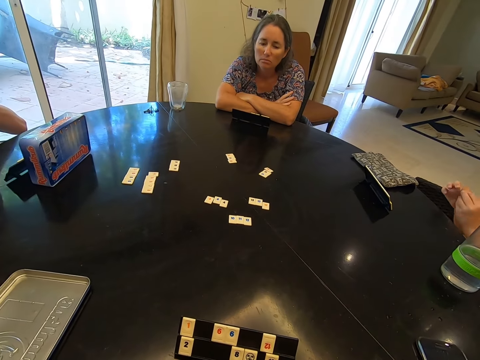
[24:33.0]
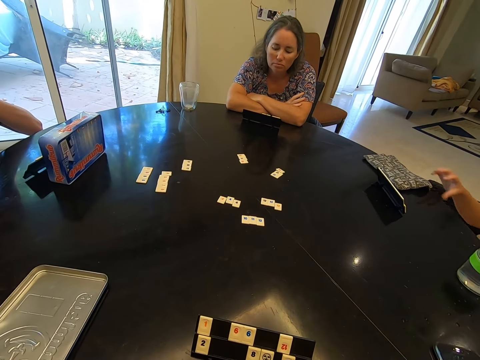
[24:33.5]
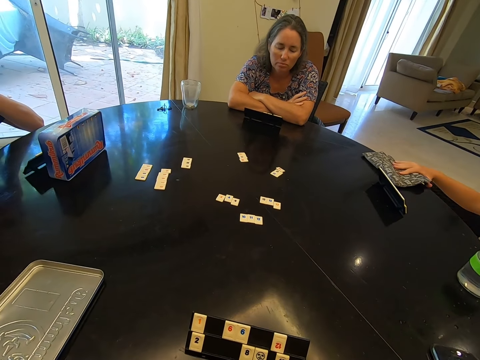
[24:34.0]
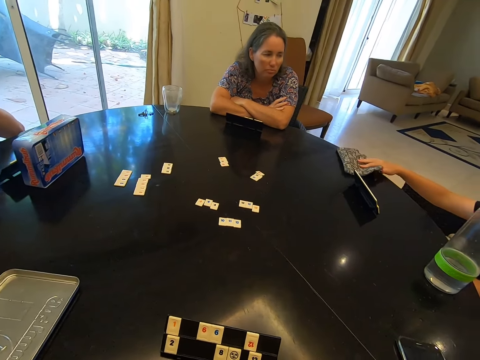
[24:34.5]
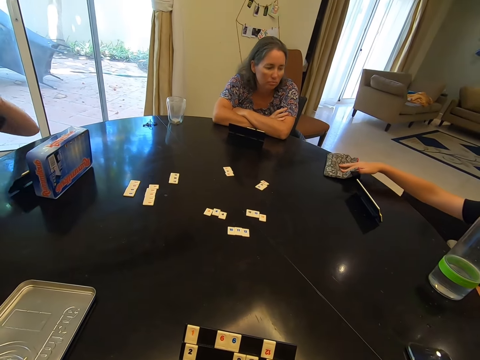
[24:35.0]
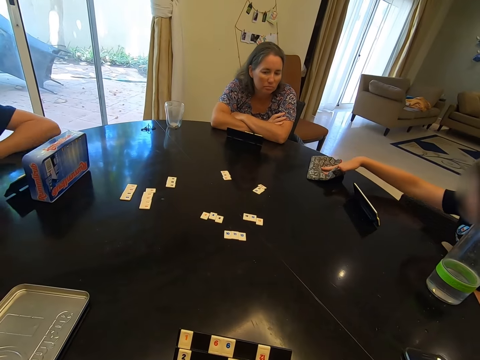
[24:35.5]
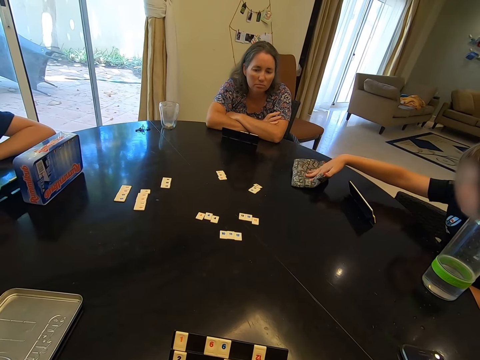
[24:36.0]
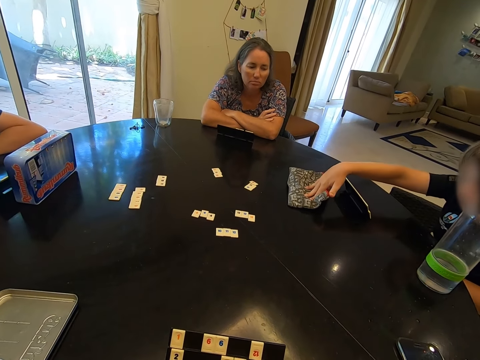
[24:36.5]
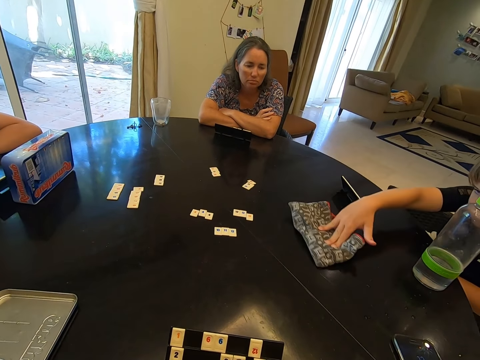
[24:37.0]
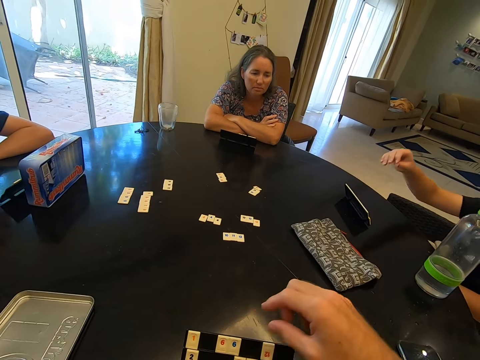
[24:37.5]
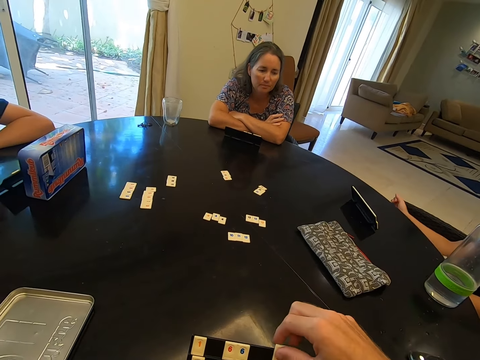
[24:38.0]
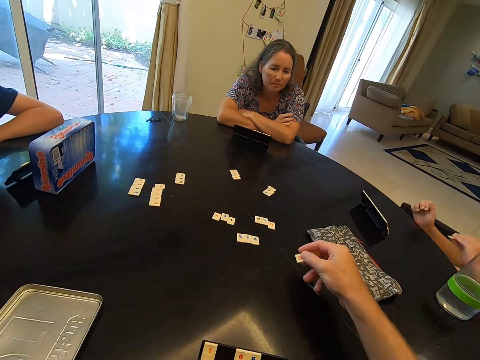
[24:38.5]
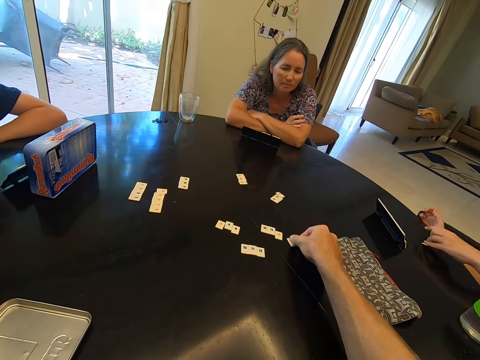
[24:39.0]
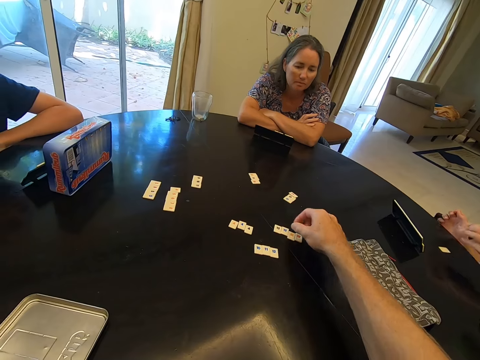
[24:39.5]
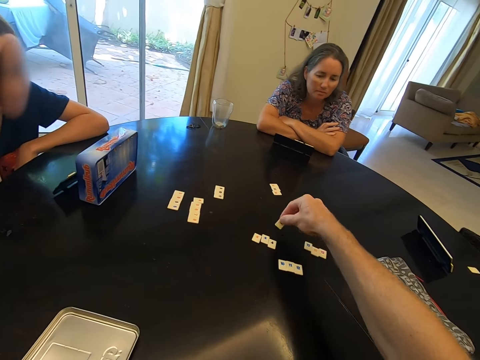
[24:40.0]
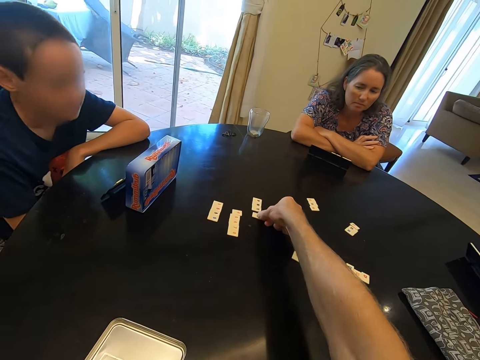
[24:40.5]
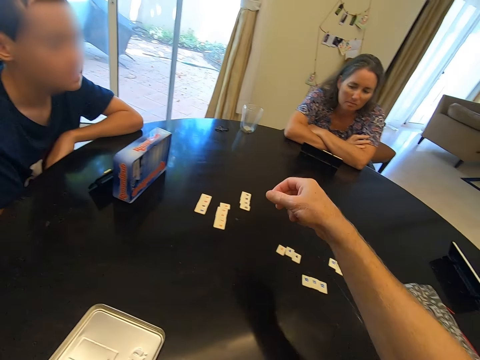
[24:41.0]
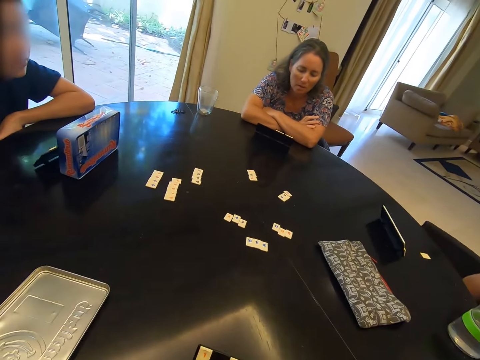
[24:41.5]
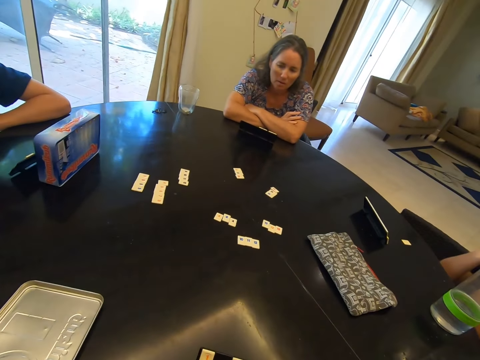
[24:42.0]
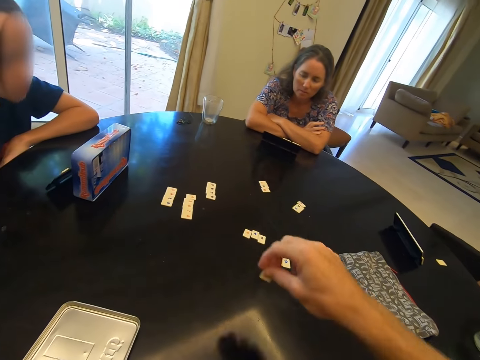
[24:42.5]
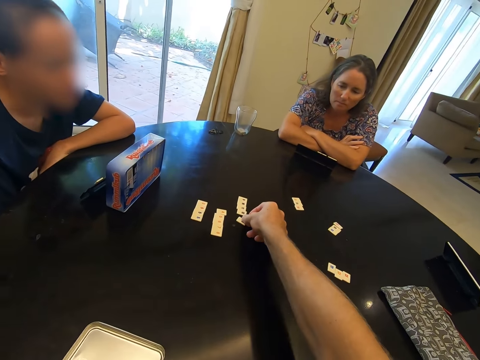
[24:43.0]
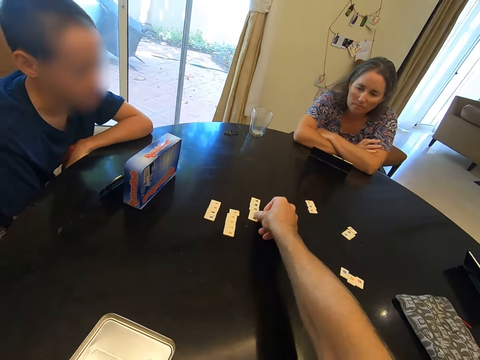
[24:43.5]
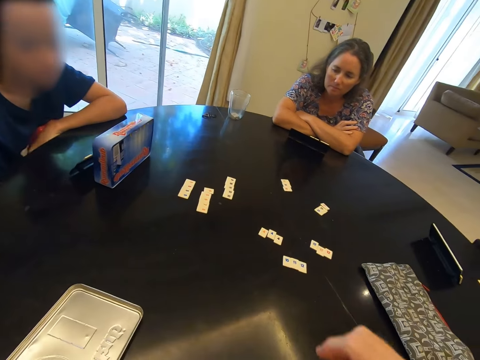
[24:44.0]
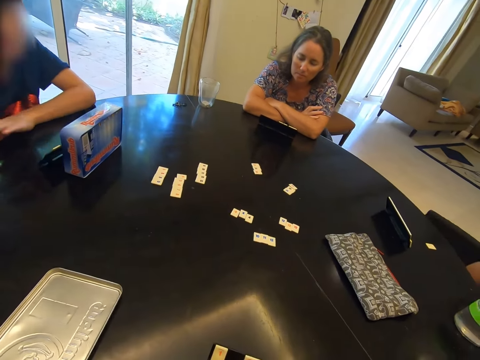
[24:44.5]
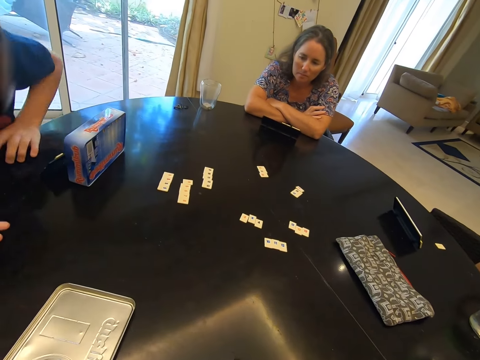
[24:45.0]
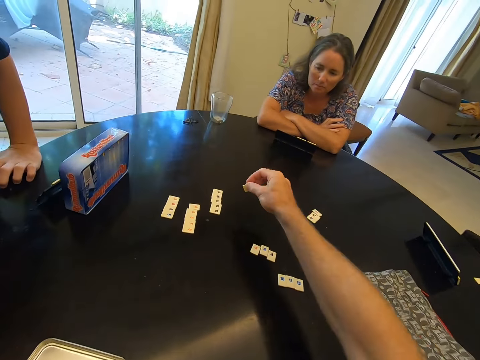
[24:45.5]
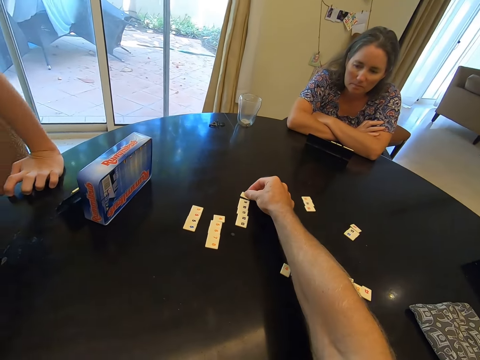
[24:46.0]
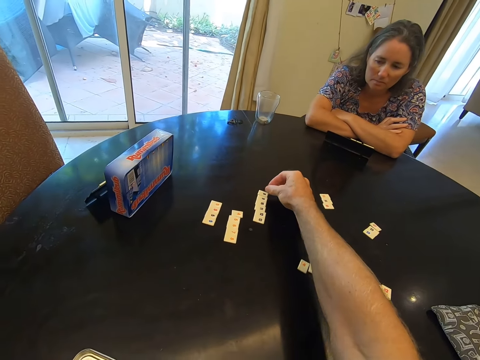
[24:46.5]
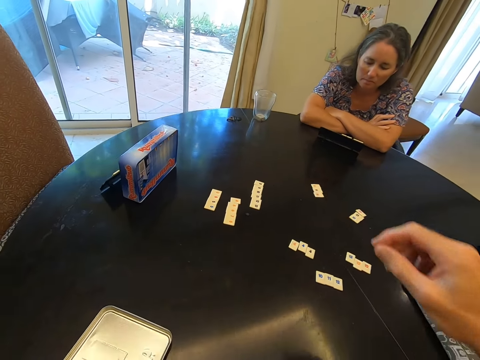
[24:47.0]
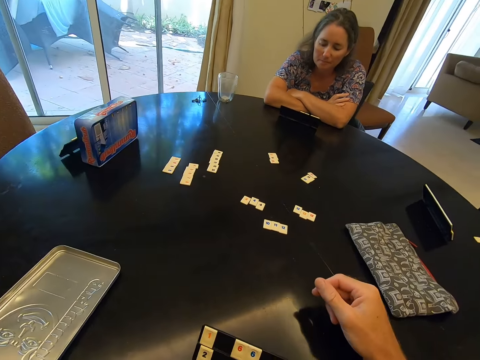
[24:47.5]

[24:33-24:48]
A boy moves the purse on the table. The camera wearer plays a dice game with the women and the boy. They pick the game chip and place the game chip on the table. They pick the game chip and place the game chip on the table. They pick the game chip and place the game chip on the table. They pick the game chip and place the game chip on the table.

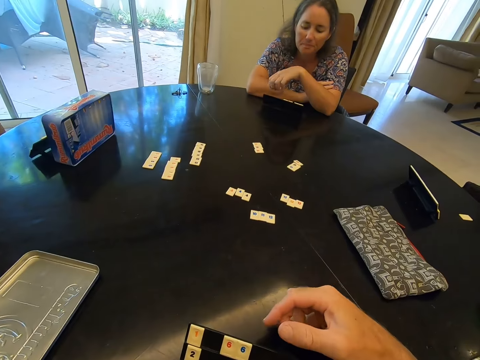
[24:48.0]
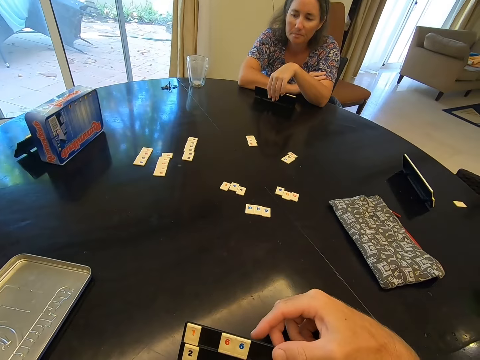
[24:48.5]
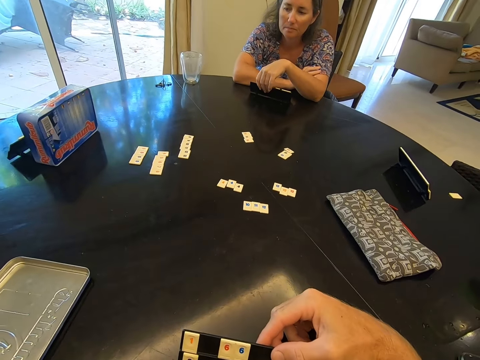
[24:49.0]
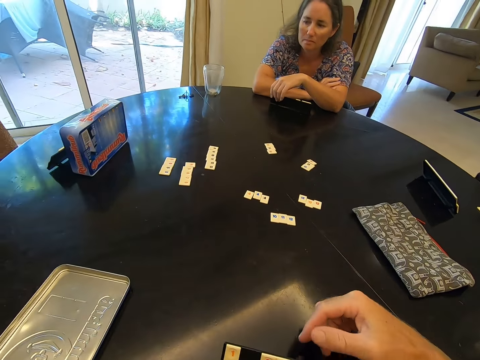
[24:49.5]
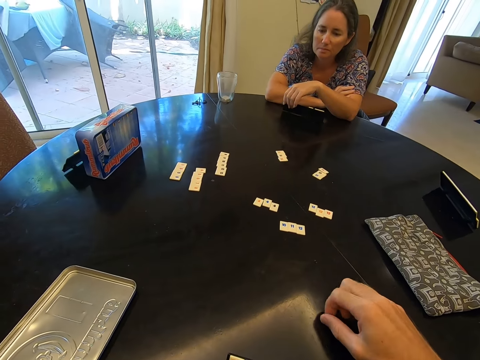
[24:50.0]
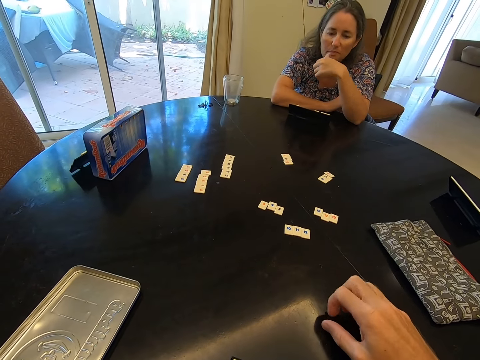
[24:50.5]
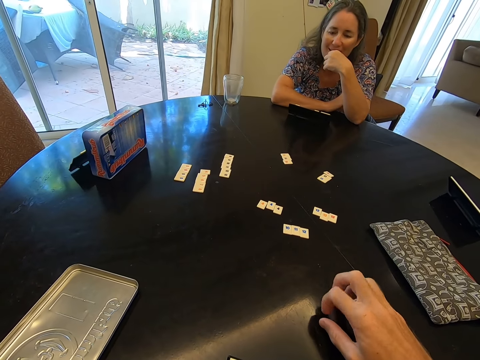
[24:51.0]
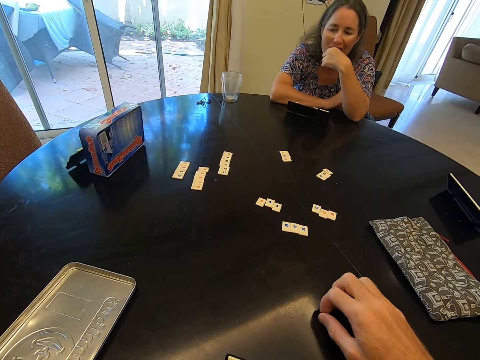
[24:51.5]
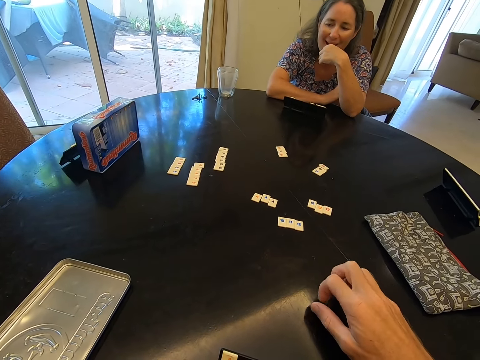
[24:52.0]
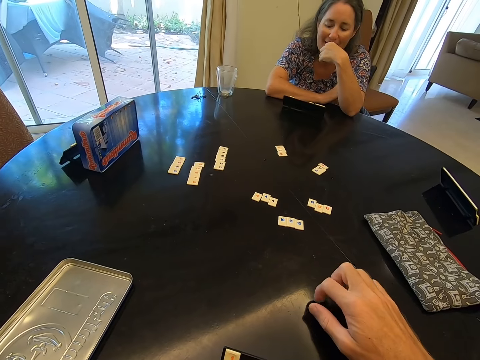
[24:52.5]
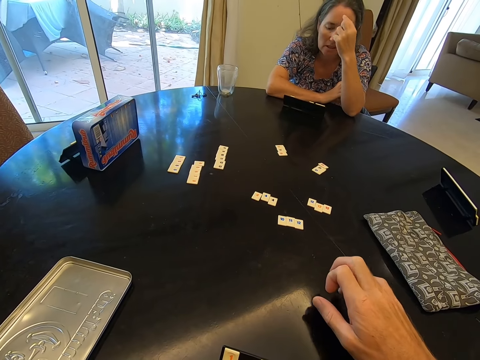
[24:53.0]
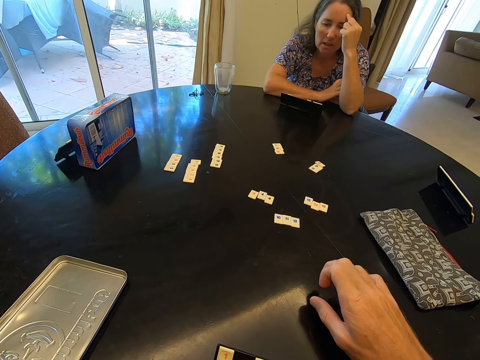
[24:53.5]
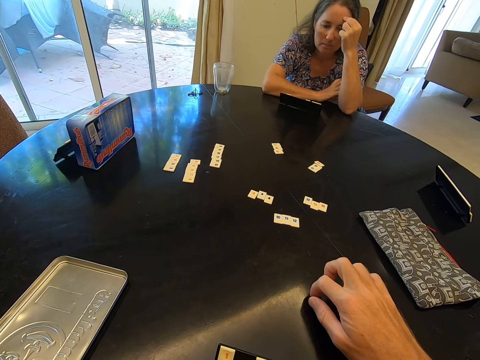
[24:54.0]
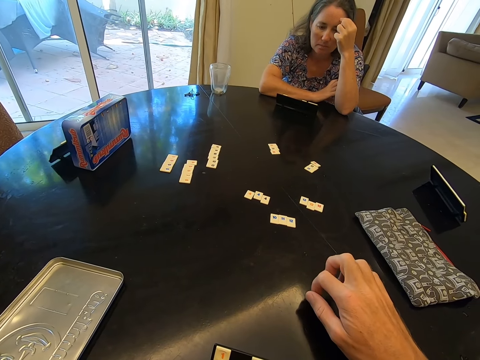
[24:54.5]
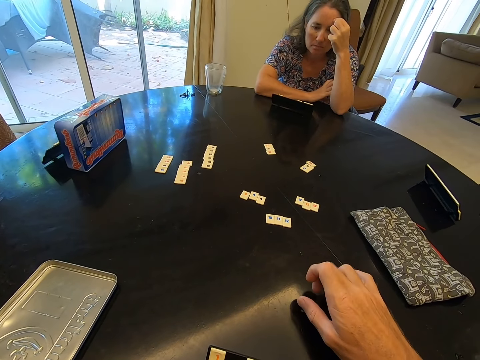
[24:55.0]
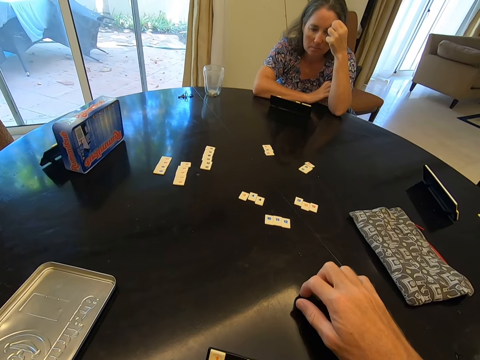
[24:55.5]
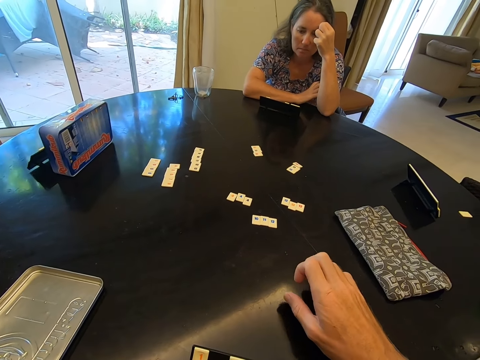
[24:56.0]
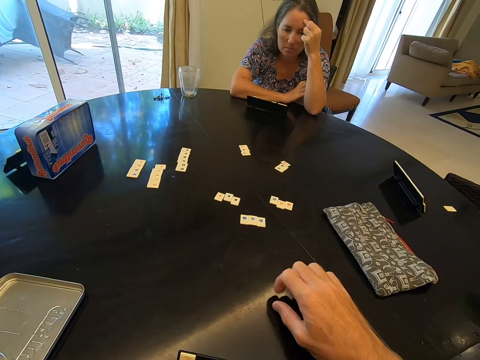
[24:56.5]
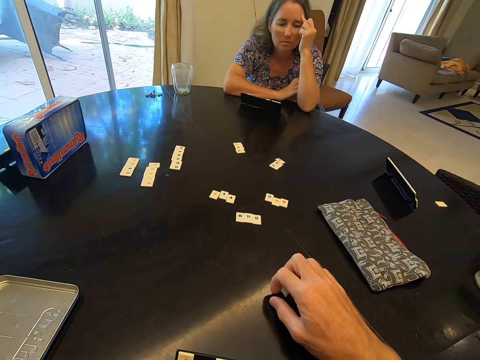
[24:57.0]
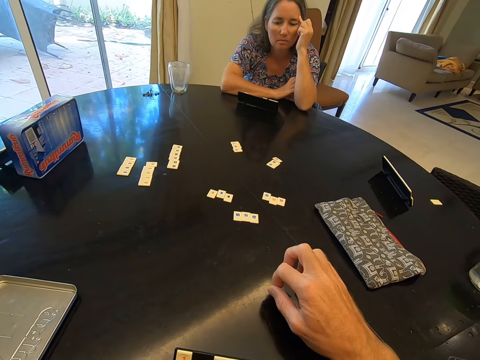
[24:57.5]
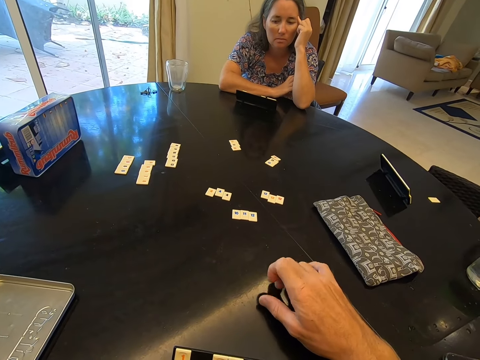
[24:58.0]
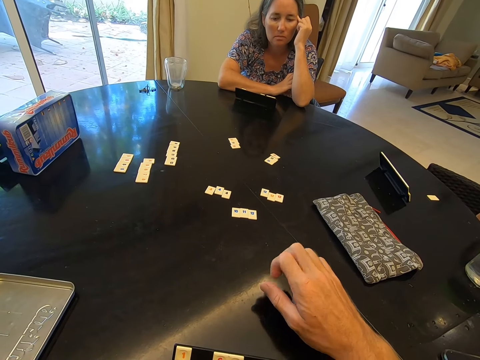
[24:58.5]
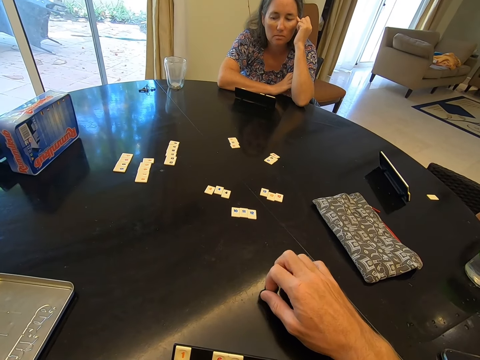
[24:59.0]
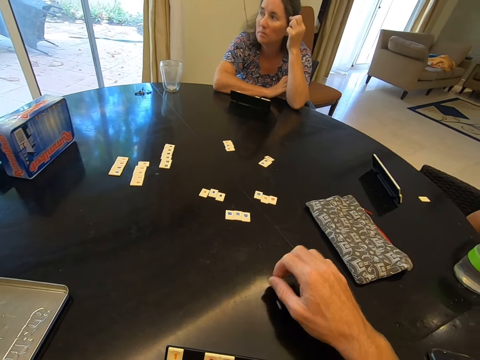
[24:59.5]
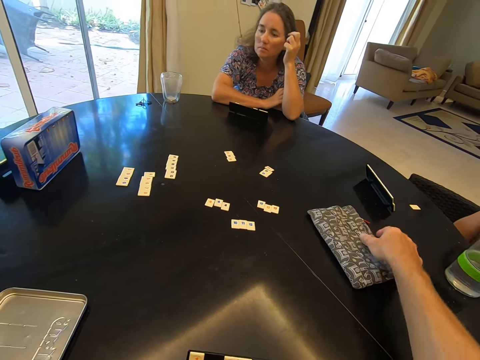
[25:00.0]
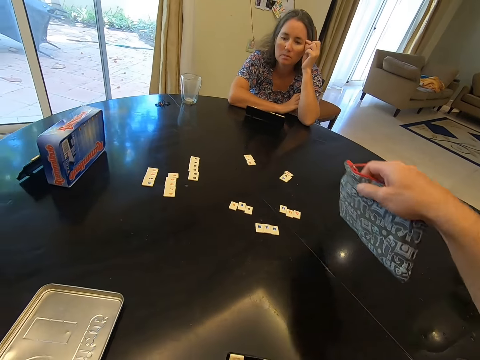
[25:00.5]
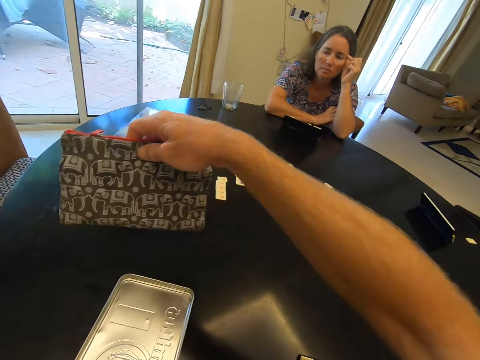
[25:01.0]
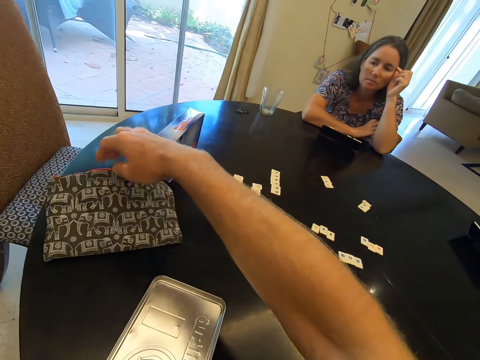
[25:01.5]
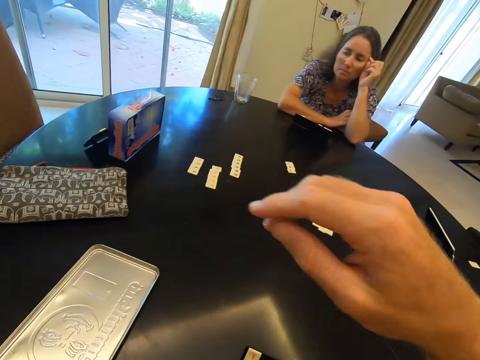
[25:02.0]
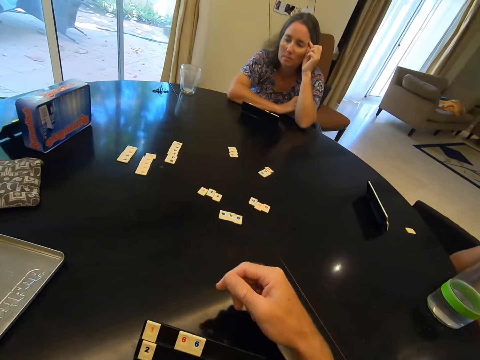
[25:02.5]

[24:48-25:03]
The camera wearer drags the rack on the table and knocks the table. They hold the bag and place the bag on the table.
